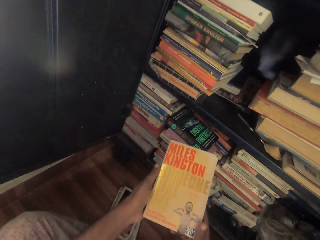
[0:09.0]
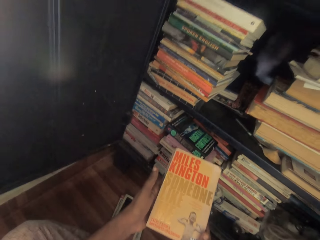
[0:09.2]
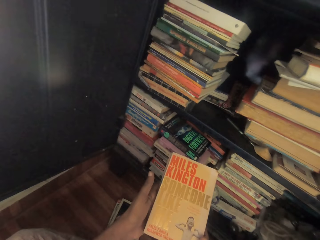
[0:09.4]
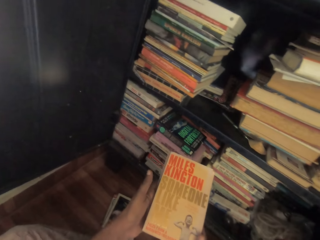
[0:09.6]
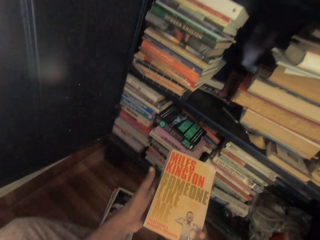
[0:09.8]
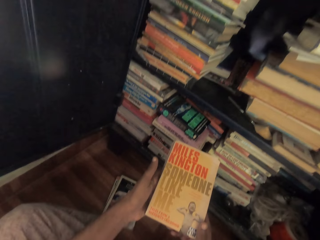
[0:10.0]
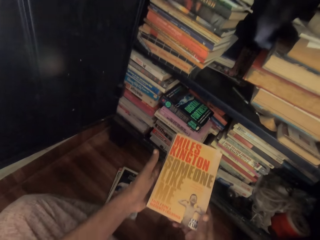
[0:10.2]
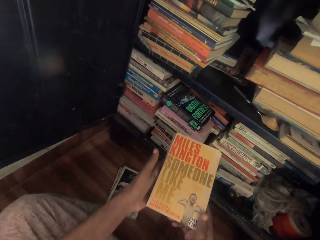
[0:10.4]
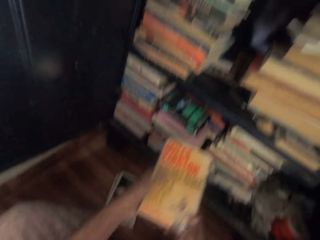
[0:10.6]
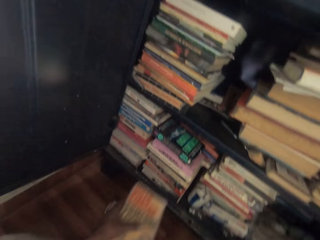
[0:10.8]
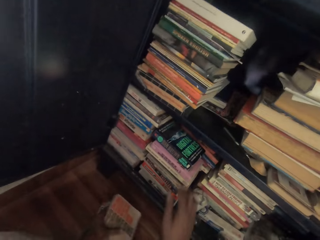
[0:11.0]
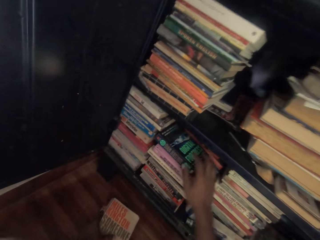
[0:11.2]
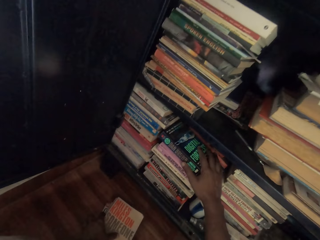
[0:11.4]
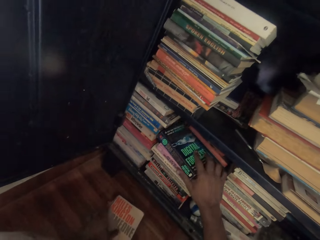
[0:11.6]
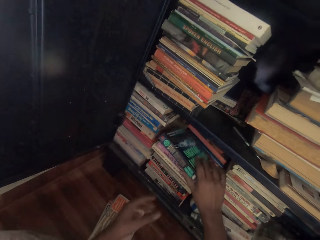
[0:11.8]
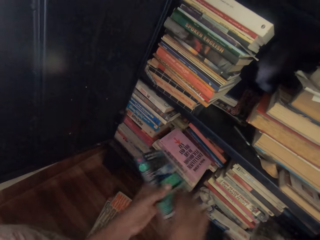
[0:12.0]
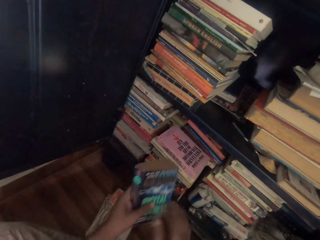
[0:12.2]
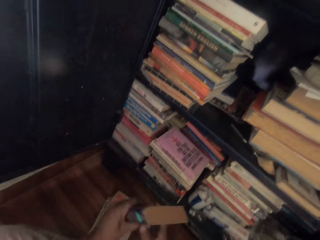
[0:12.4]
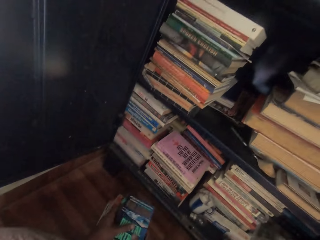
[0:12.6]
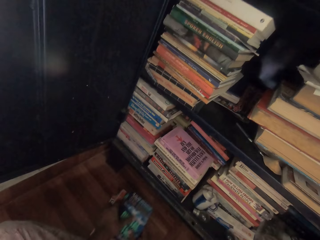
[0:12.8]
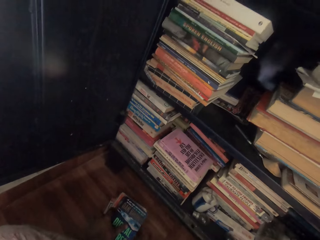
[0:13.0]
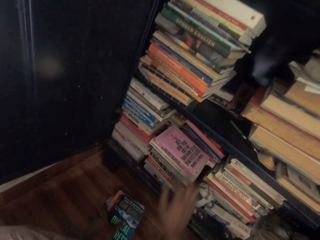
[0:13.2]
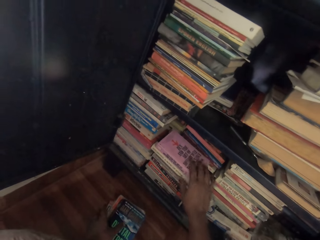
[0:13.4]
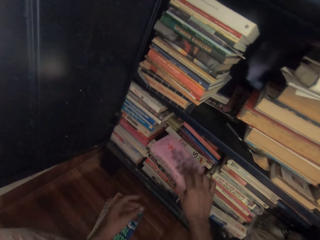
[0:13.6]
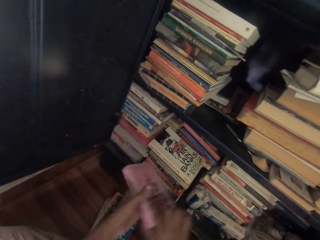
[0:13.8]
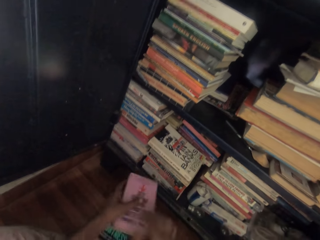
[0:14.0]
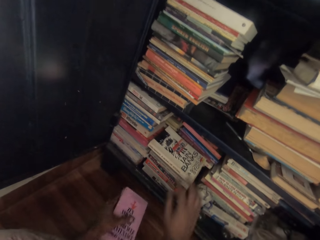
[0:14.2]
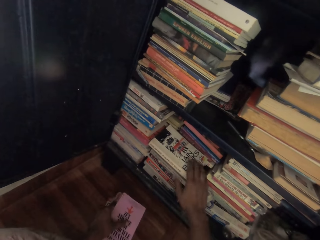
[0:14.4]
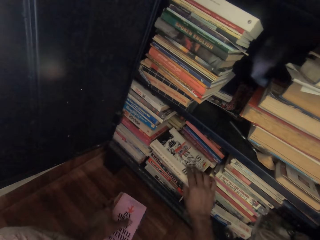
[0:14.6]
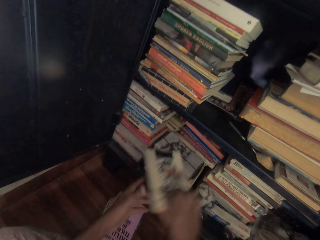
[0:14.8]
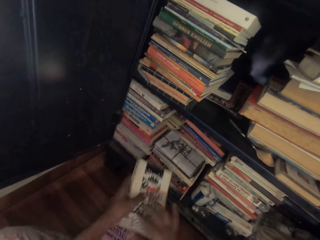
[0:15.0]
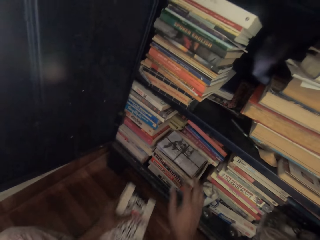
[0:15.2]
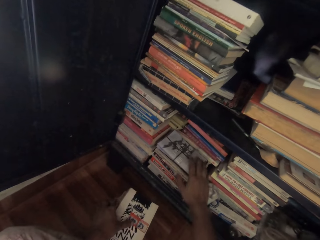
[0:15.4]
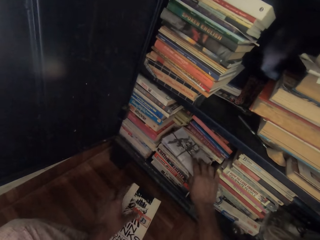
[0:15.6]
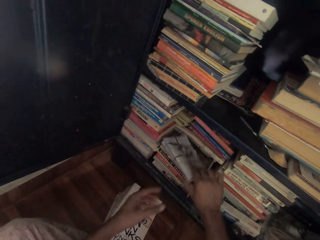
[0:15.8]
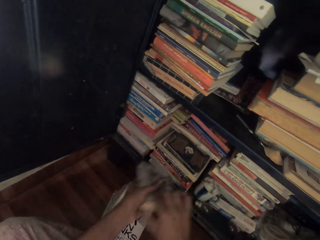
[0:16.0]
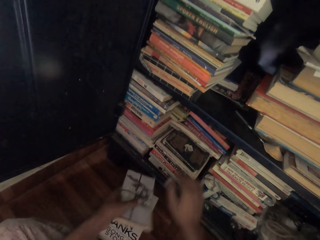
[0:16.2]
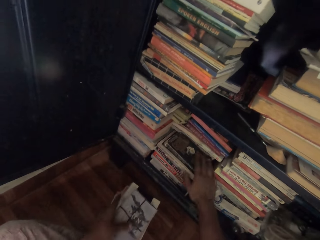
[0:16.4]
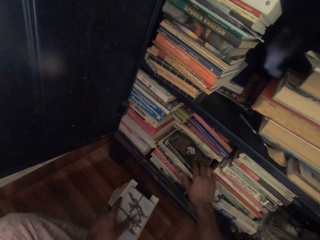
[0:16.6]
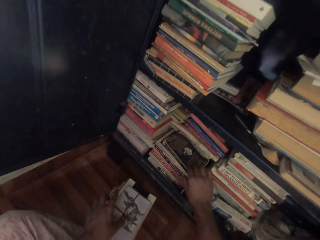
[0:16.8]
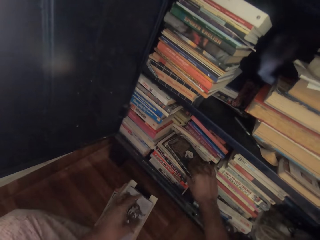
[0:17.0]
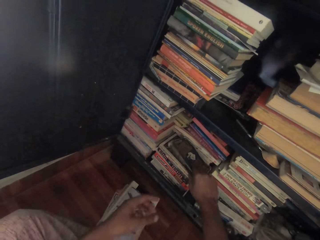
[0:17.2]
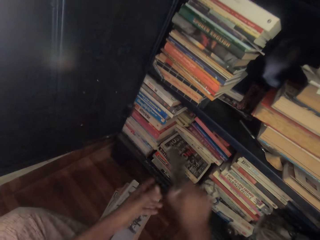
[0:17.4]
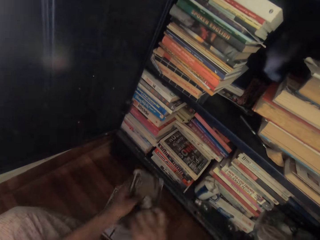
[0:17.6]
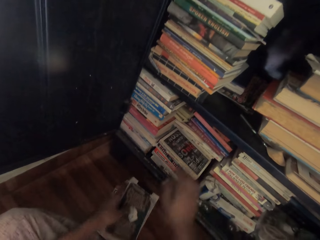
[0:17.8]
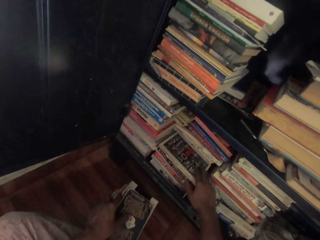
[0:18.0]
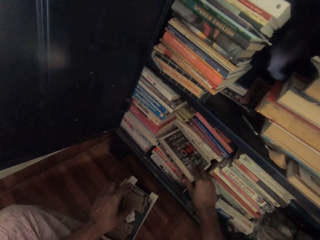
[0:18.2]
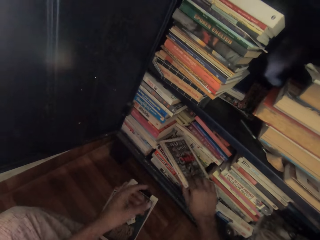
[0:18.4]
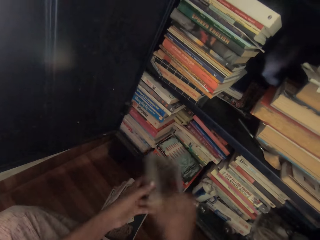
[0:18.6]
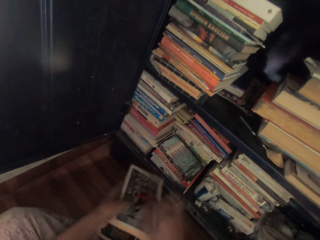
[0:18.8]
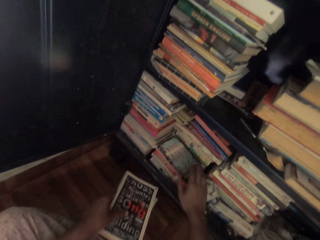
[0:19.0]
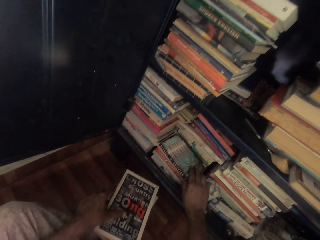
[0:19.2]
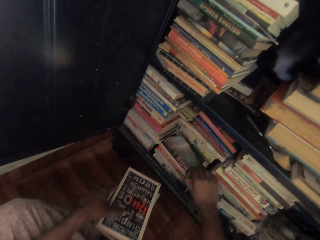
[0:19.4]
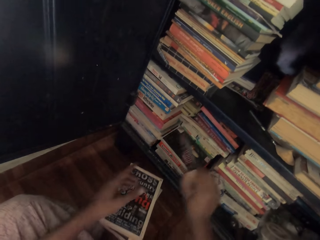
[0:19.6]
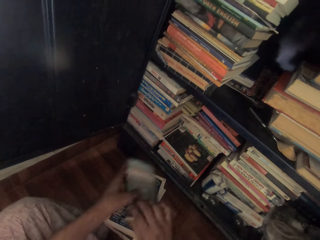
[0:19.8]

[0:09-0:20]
The camera wearer drops the book on the books with his left hand. He picks up a book from the pile of books with his right hand. He passes the book from his right hand to his left hand. He holds the book with both hands. He drops the book on the books with both hands. He picks up a book from the pile of books with his right hand. He passes the book from his right hand to his left hand. He drops the book on the books with his left hand. He picks up a book from the pile of books with his right hand. He passes the book from his right hand to his left hand. He drops the book on the books with his left hand. He picks up a book from the pile of books with his right hand. He passes the book from his right hand to his left hand. He drops the book on the books with his left hand. He picks up a book from the pile of books with his right hand. He passes the book from his right hand to his left hand. He drops the book on the books with his left hand. He picks up a book from the pile of books with his right hand. He passes the book from his right hand to his left hand. He drops the book on the books with his left hand. He picks up a book from the pile of books with his right hand.

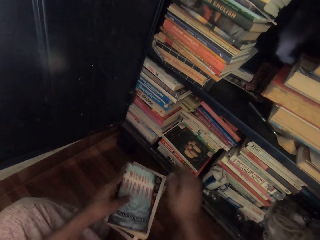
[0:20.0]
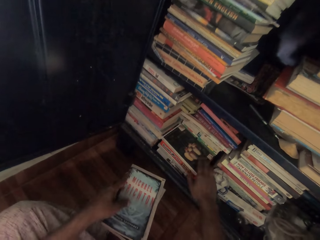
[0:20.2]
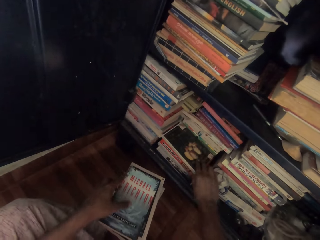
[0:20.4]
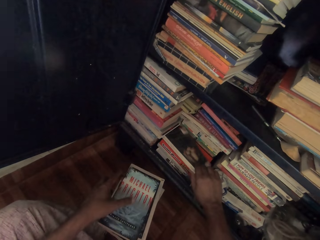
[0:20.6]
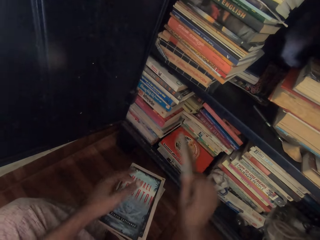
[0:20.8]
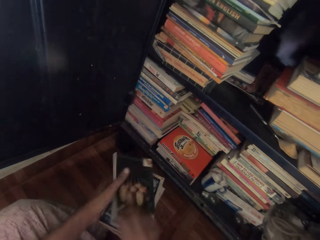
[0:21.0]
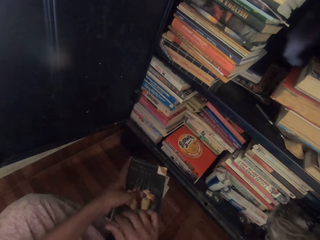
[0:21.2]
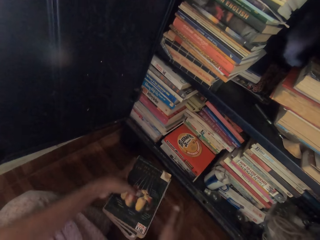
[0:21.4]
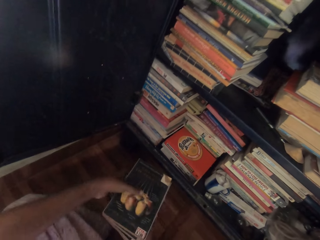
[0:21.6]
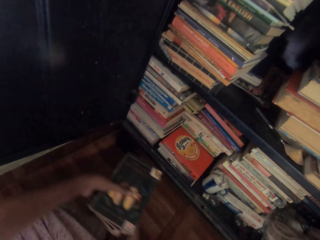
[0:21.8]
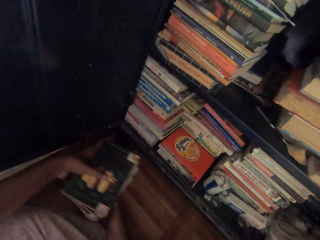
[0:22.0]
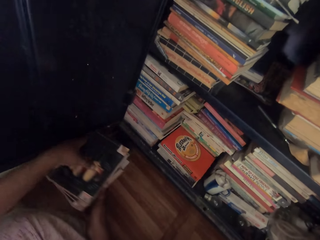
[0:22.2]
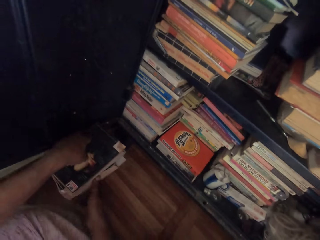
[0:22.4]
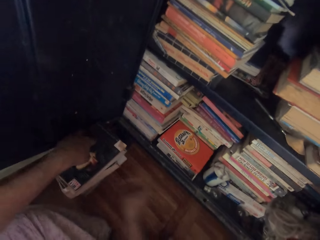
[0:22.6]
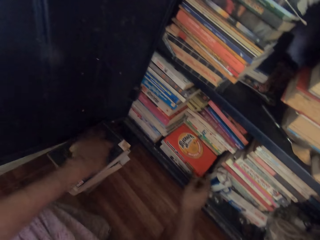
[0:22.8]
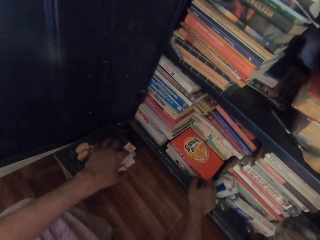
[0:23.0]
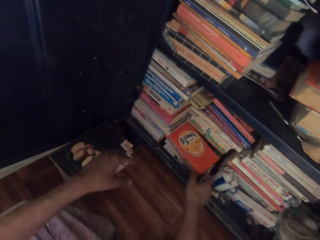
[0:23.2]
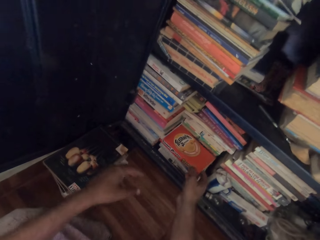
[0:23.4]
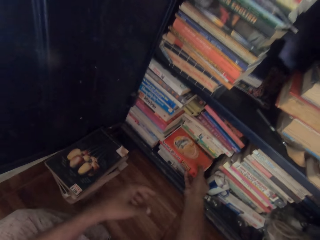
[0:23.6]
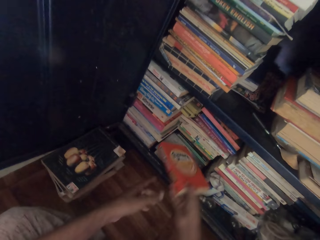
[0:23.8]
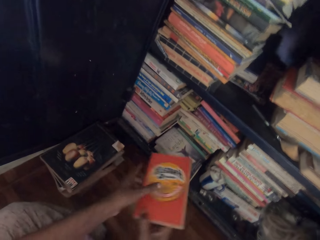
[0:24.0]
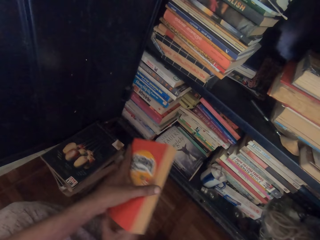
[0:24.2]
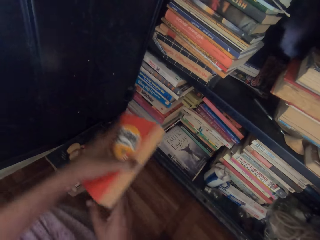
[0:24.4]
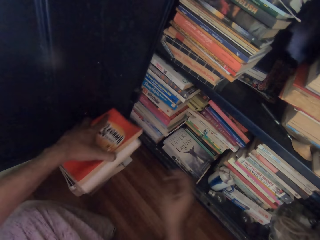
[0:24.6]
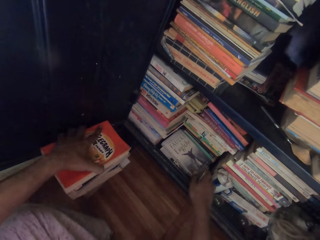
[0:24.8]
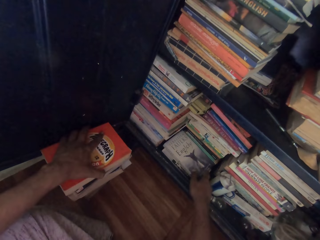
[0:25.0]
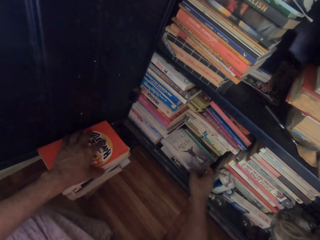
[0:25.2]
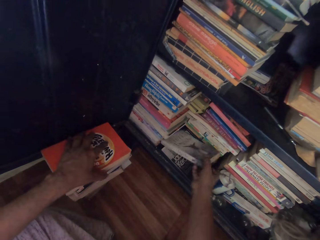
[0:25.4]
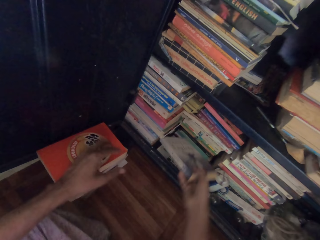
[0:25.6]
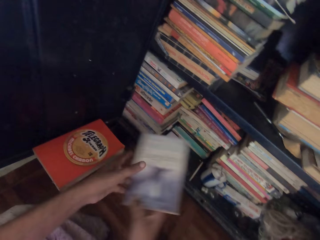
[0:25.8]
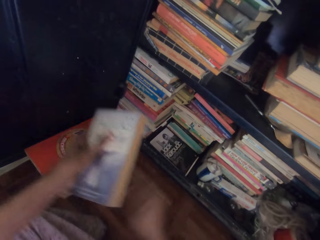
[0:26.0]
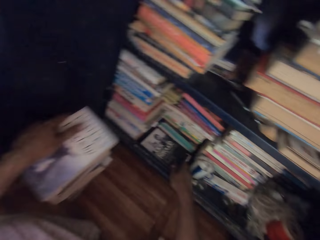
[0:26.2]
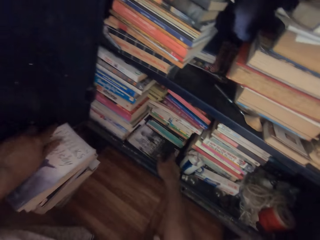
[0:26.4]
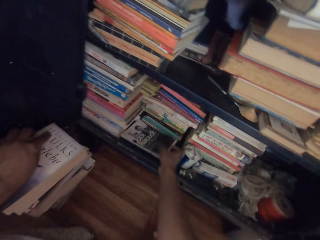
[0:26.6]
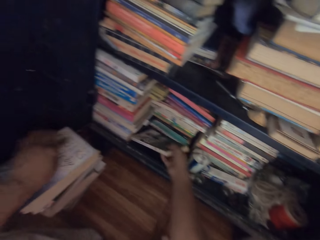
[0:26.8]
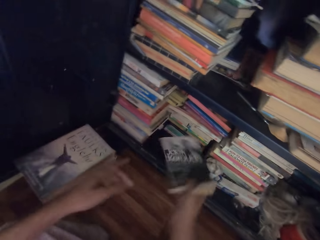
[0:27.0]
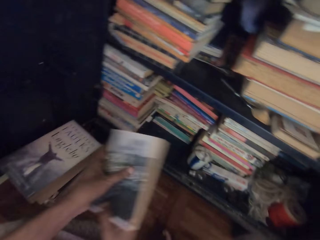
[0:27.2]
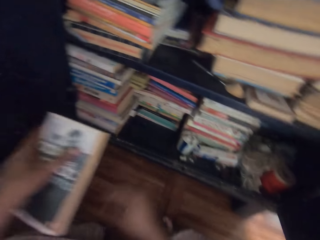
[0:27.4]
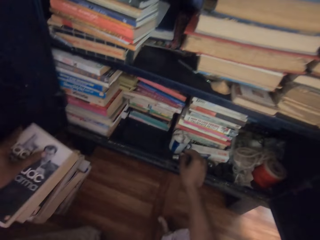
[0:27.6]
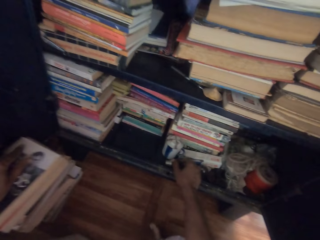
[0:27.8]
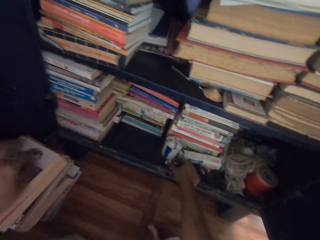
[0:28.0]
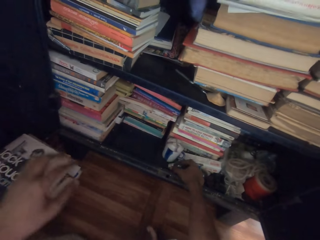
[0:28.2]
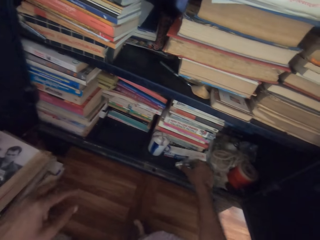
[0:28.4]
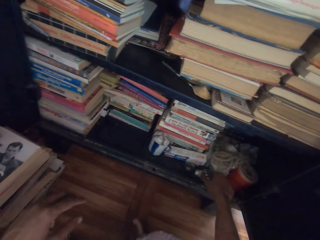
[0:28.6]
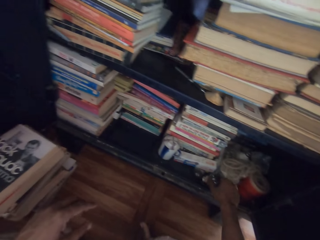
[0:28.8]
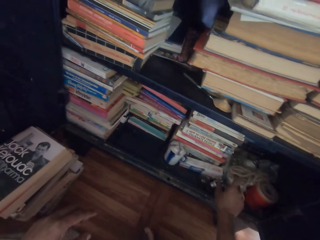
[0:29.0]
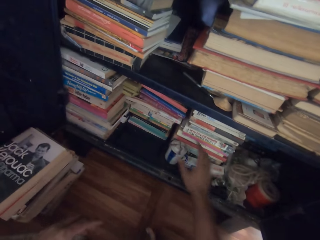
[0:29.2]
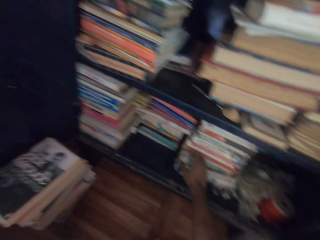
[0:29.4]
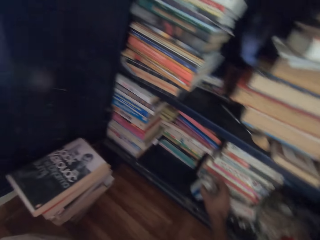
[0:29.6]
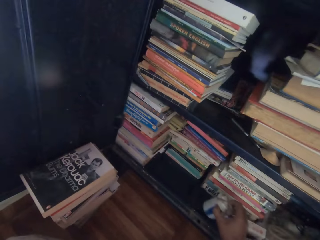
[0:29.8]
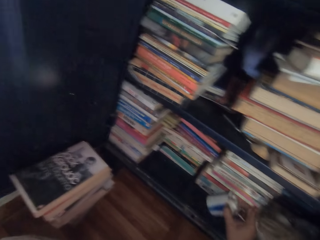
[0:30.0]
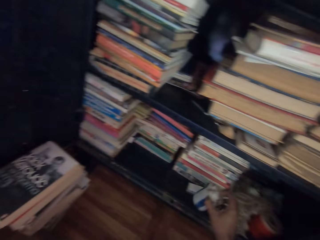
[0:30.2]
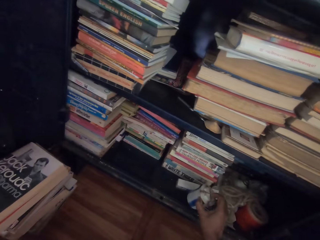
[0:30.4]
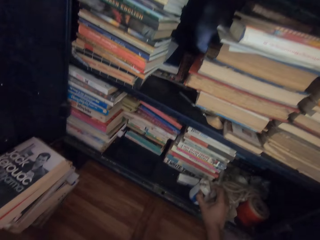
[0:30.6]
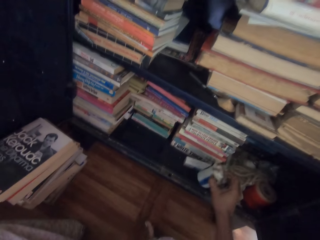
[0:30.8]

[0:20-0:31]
The camera wearer passes the book from his right hand to his left hand. He drops the book on the books with his left hand. He picks up a book from the pile of books with his right hand. He passes the book from his right hand to his left hand. He drops the book on the books with his left hand. He moves the books on the floor aside with both hands. He picks up a book from the pile of books with his right hand. He passes the book from his right hand to his left hand. He drops the book on the books with his left hand. He picks up a book from the pile of books with his right hand. He passes the book from his right hand to his left hand. He drops the book on the books with his left hand. He picks up a book from the shelf with his right hand. He passes the book from his right hand to his left hand. He drops the book on the books with his left hand. He picks up a bulb from the shelf with his right hand. He moves something on the shelf. He drops the bulb beside another bulb on the shelf with his right hand. He picks up a cup from the shelf with his right hand.
